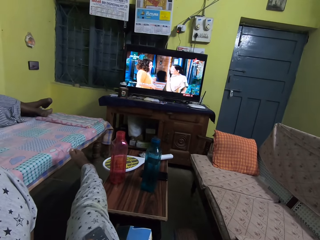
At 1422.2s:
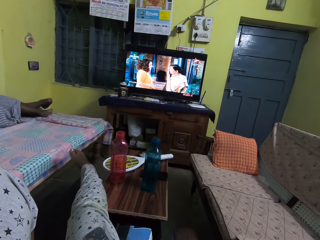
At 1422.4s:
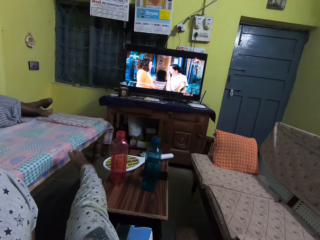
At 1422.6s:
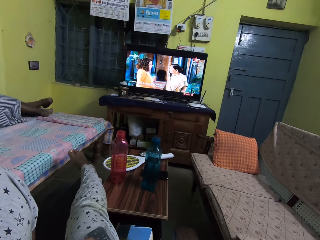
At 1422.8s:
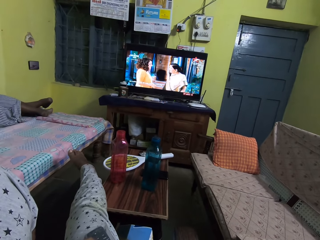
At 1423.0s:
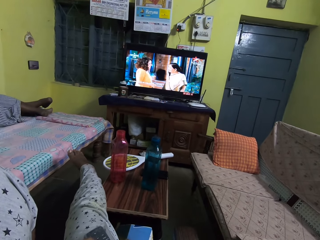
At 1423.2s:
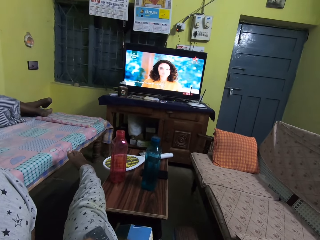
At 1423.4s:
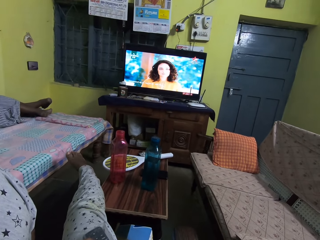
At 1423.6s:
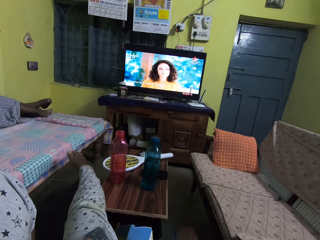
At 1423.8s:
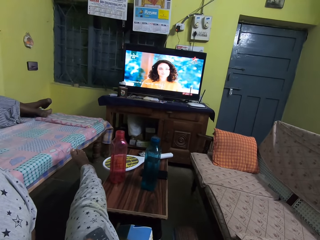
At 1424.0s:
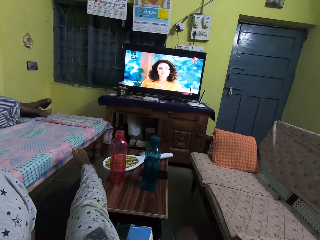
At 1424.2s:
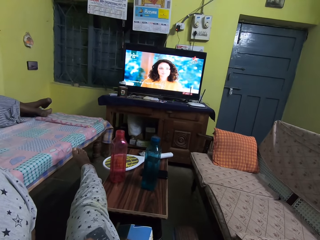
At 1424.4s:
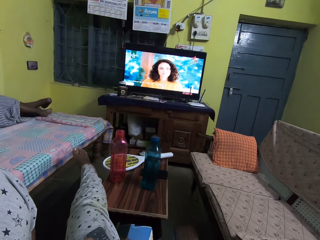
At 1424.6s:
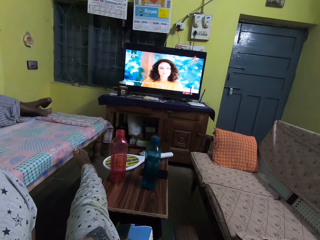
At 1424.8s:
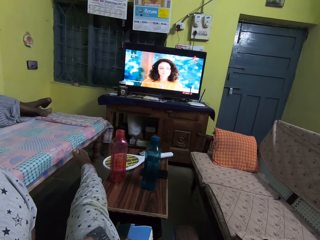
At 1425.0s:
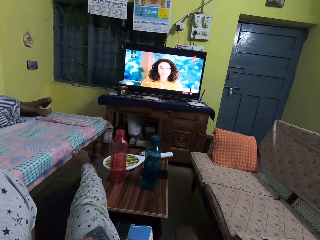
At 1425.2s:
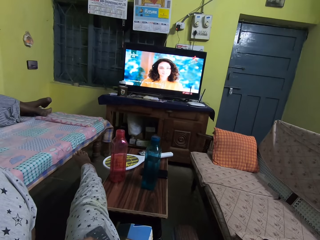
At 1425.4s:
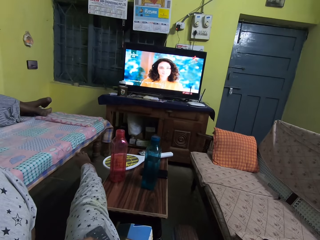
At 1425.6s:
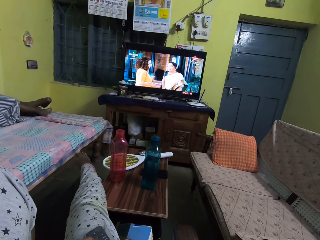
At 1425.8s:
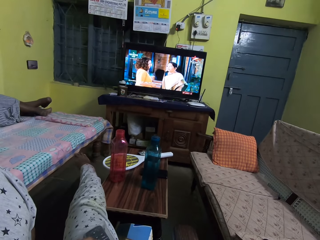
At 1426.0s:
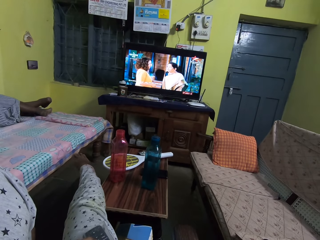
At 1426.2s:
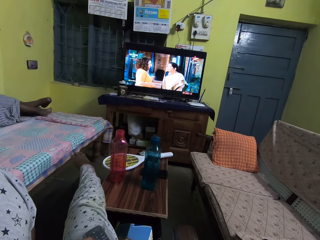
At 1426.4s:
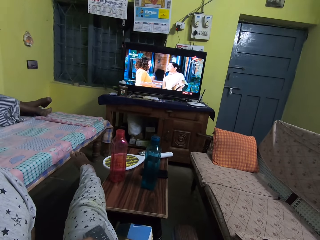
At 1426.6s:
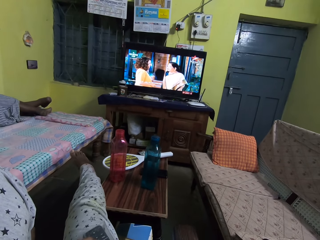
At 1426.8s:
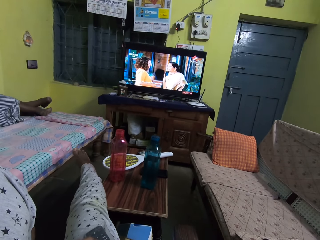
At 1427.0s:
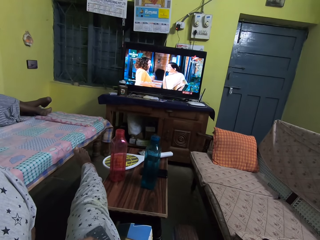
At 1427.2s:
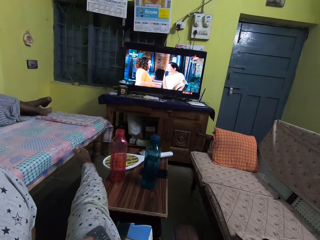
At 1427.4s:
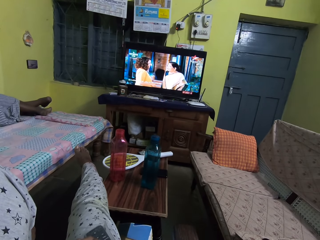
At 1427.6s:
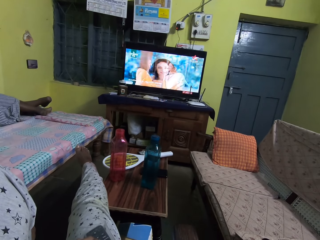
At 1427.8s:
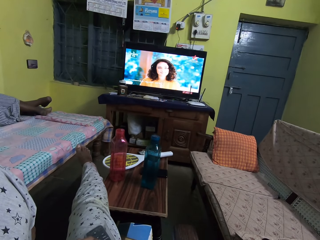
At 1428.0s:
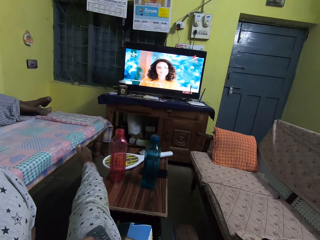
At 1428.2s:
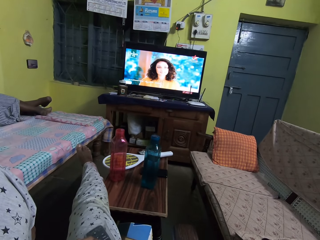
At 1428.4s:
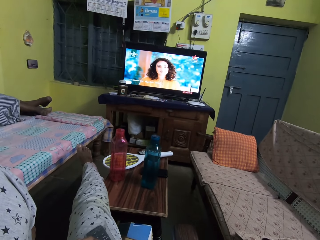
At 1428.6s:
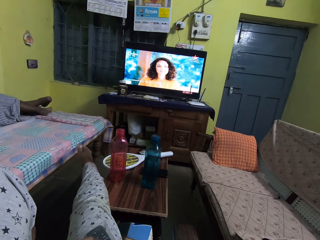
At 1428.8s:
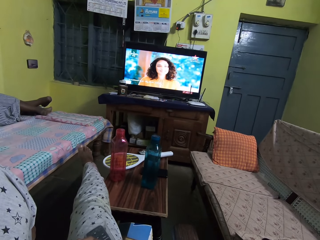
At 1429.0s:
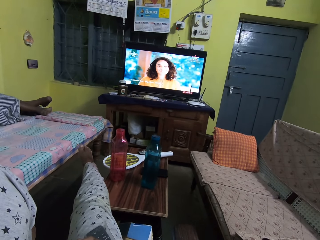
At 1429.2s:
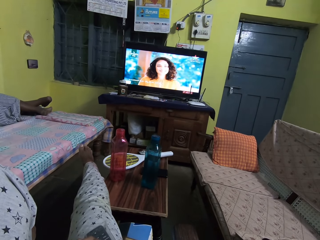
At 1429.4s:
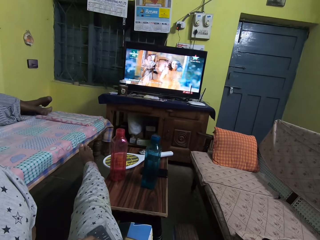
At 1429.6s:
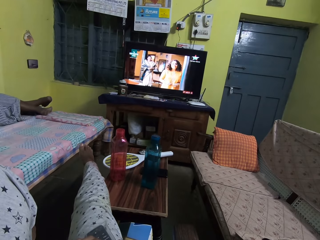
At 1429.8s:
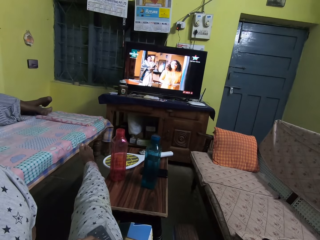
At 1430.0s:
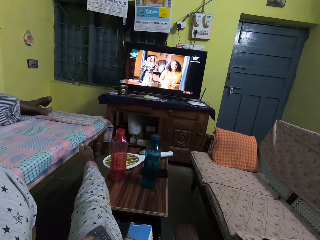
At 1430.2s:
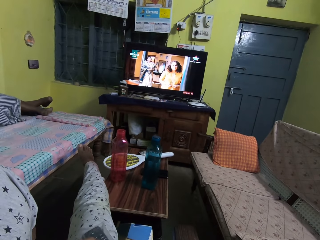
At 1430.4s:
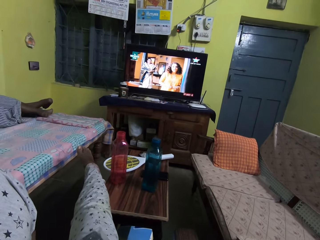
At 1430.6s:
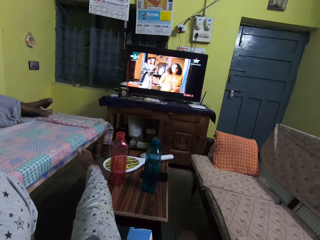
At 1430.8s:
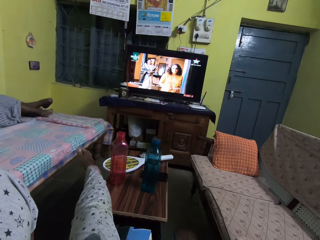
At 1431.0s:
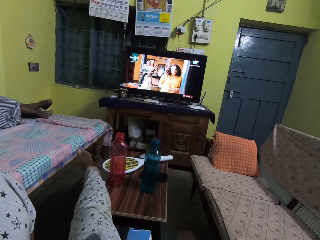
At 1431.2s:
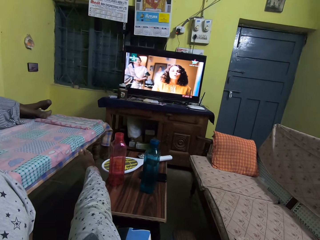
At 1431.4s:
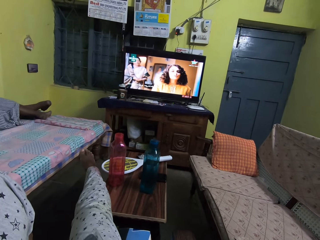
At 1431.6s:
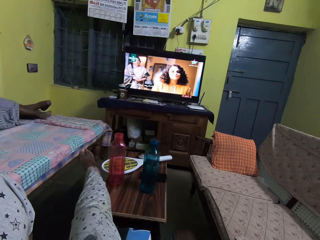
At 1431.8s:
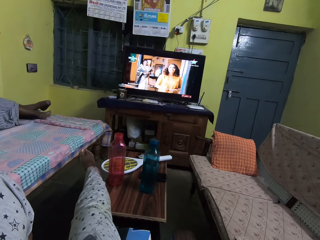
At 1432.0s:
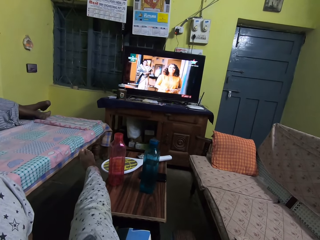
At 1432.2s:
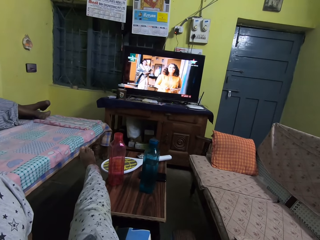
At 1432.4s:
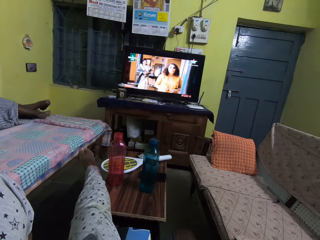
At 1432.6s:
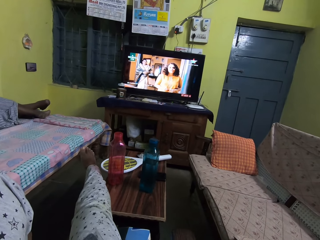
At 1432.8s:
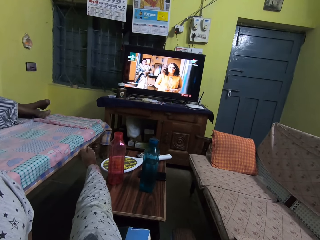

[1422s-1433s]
The camera wearer puts the leg on the table.

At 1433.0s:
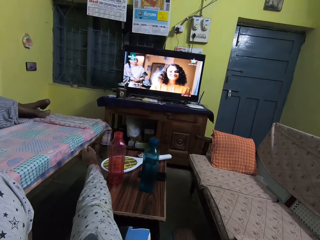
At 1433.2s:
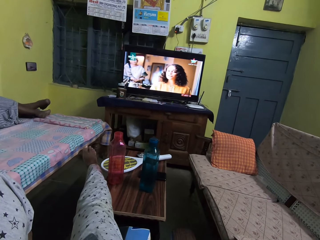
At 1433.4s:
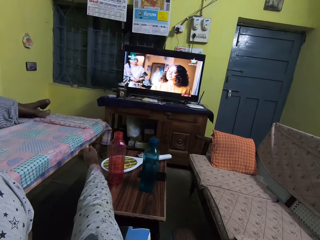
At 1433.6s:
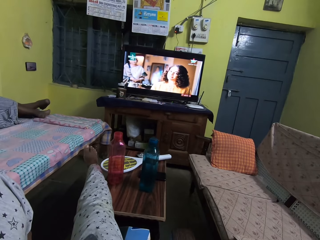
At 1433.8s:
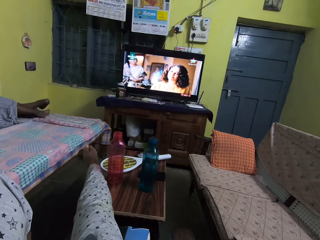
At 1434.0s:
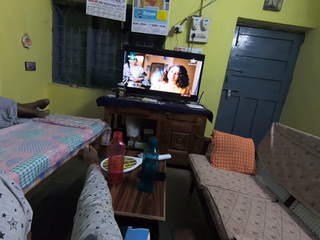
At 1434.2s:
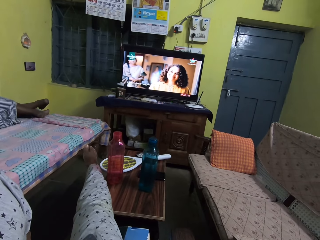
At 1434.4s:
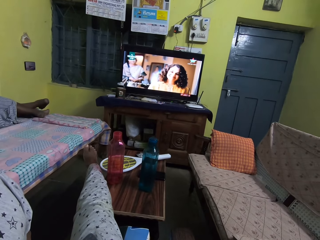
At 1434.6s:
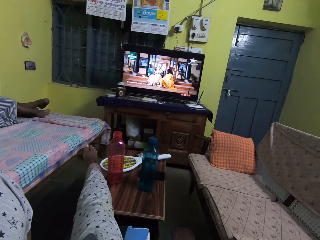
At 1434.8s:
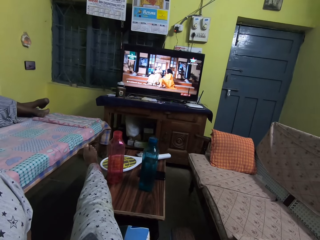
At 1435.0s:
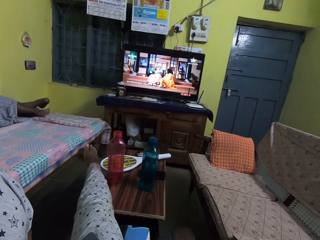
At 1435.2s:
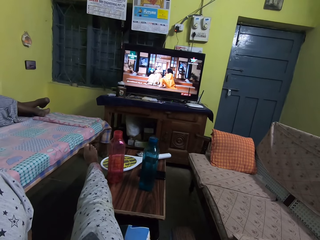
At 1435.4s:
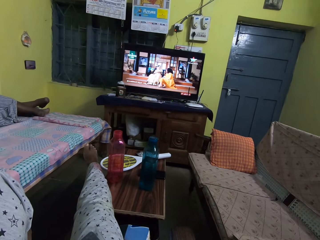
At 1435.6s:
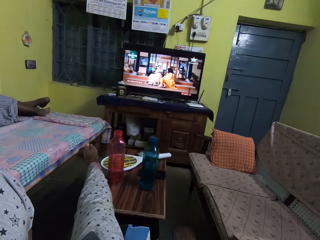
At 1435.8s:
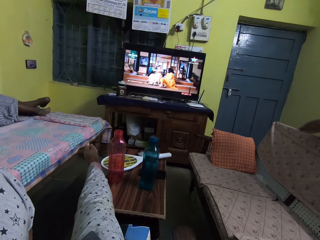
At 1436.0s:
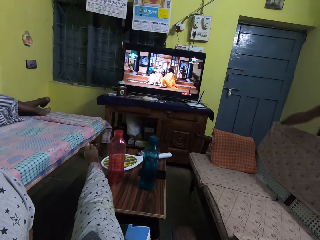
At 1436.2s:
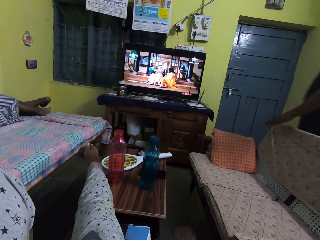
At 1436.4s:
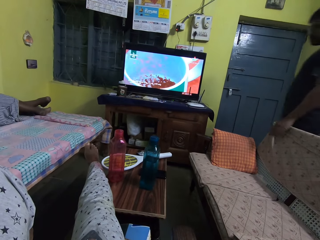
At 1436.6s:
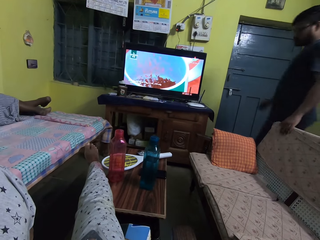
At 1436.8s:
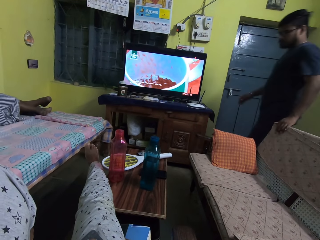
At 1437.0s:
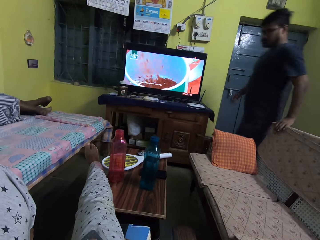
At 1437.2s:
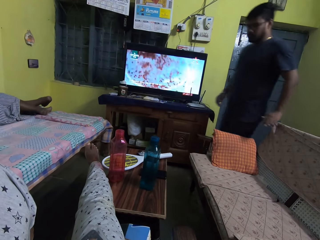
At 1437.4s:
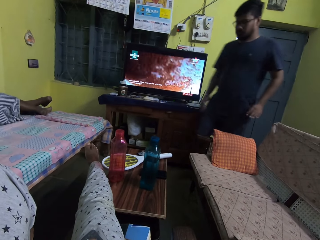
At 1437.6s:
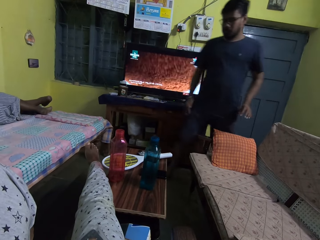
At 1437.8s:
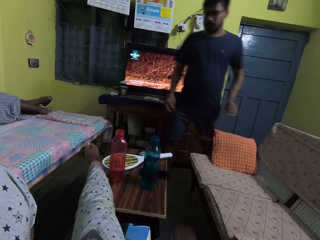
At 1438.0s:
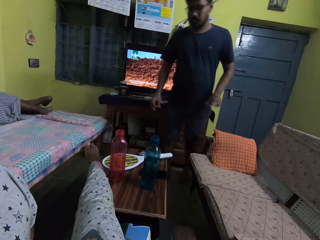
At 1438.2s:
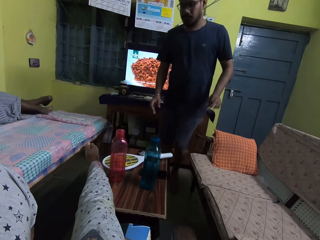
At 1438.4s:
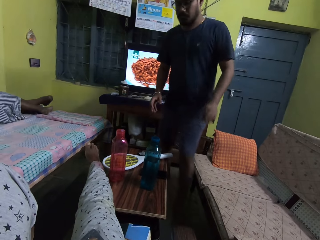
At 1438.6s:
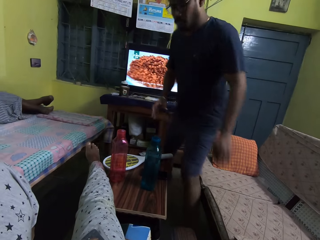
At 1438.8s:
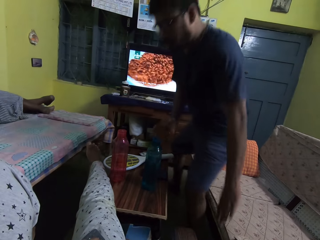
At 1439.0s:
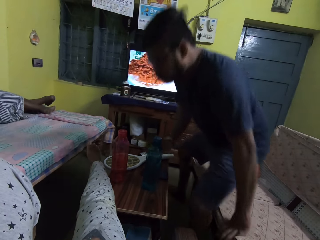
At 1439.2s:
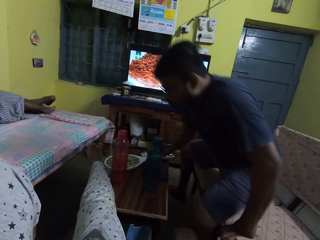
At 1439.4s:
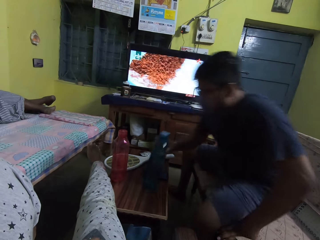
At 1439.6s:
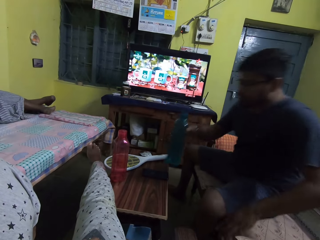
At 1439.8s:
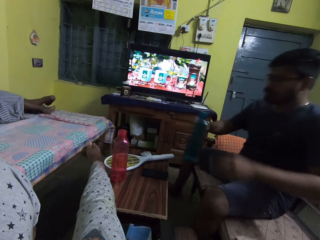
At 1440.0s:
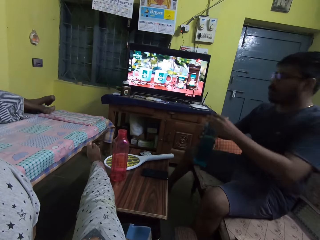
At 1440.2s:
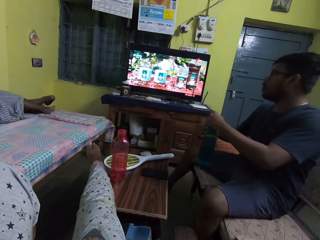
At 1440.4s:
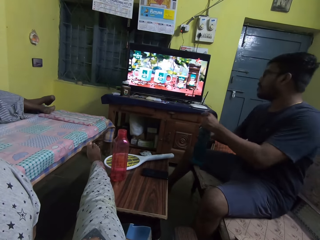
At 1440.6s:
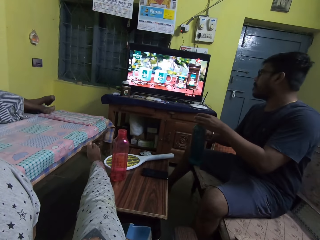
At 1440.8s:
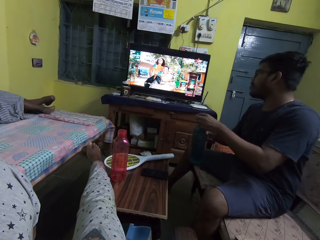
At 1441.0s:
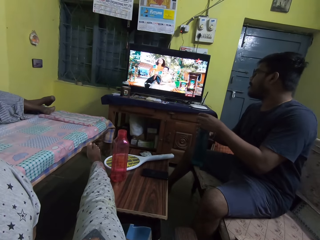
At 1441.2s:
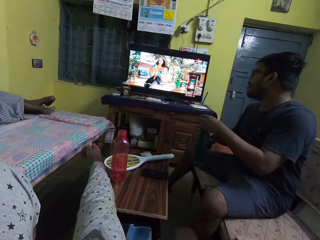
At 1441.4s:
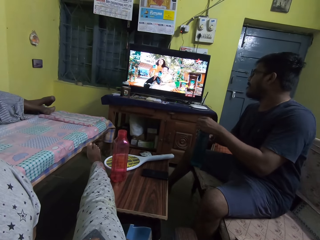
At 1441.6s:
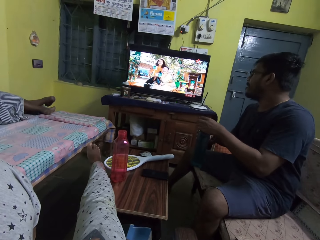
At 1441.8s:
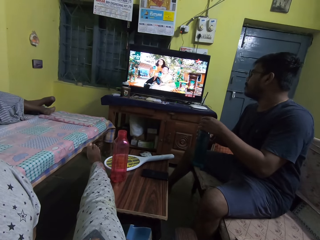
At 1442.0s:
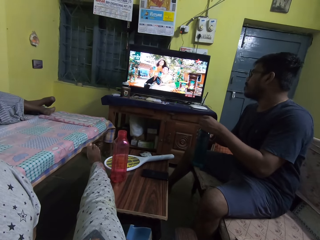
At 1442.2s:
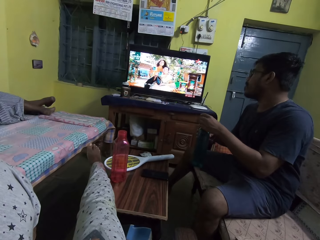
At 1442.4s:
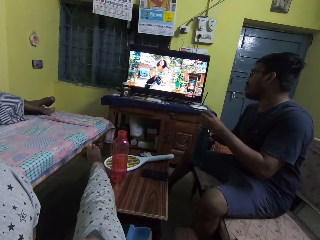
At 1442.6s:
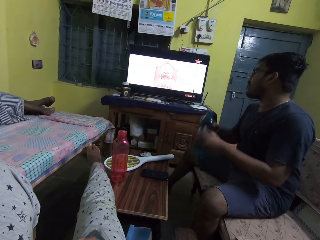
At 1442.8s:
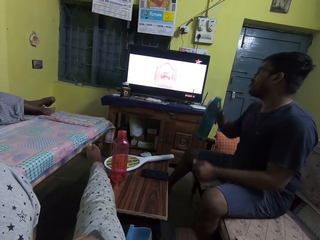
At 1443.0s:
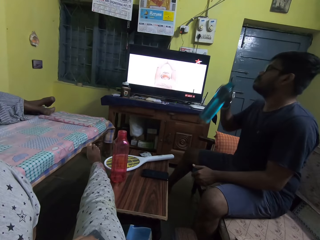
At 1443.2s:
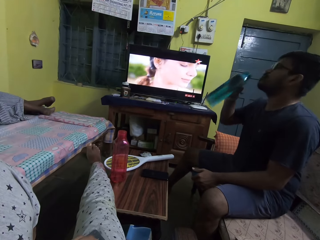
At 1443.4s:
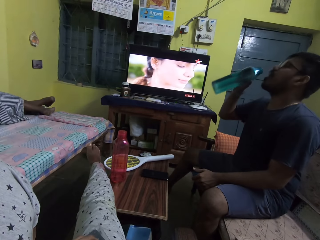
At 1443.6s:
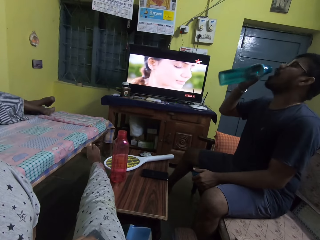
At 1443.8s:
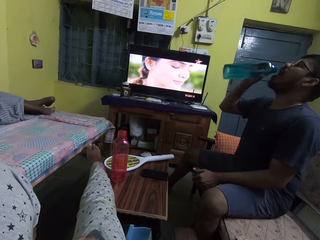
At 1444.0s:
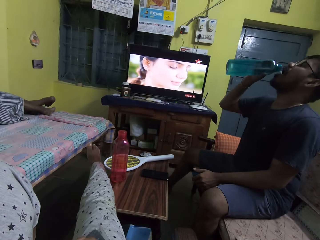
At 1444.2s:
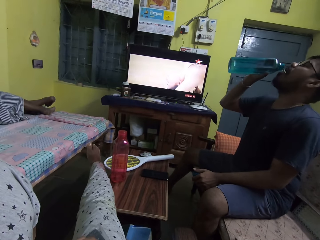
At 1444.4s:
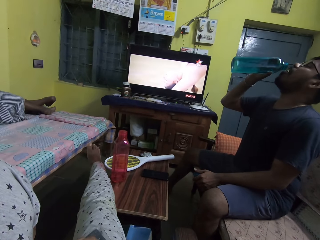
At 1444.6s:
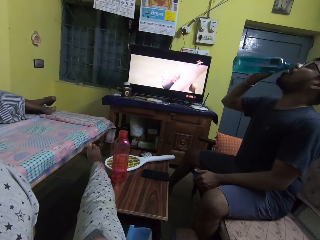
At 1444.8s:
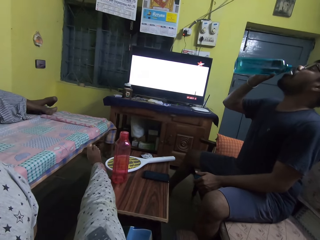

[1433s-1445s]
The man walks into the living room. The man touches a chair with his left hand and sits on the chair. The camera wearer picks up a bottled water from the table with his right hand. He opens the bottled water in his right hand with his left hand. The man drinks water from the bottled water in his right hand.
